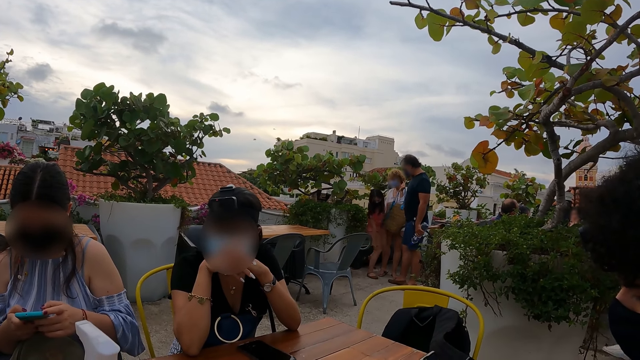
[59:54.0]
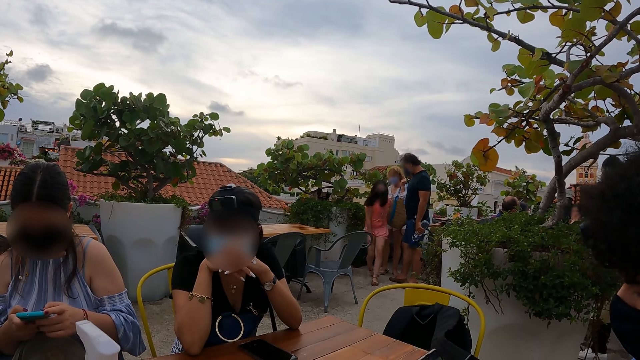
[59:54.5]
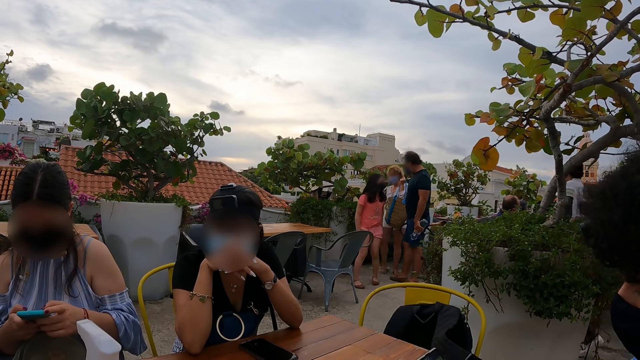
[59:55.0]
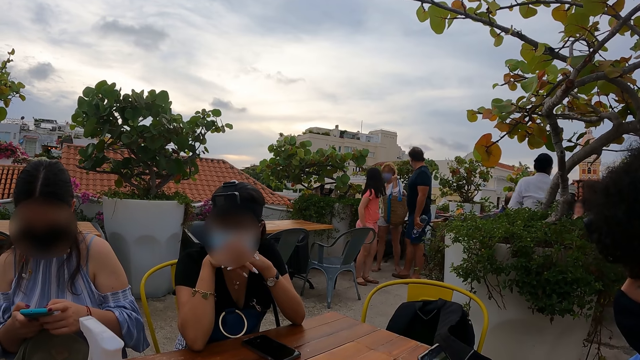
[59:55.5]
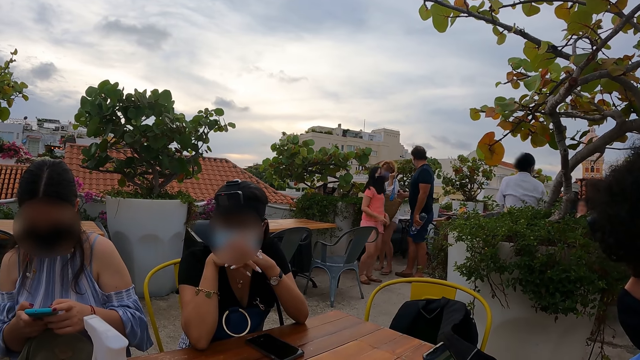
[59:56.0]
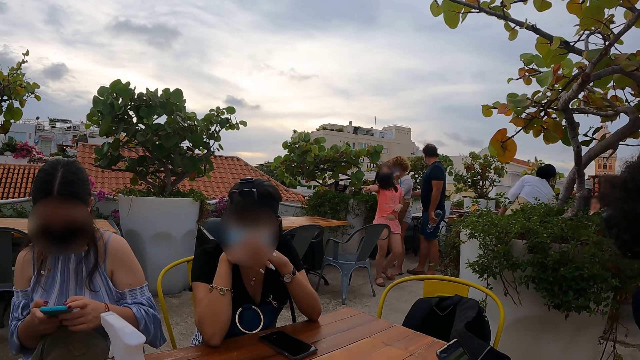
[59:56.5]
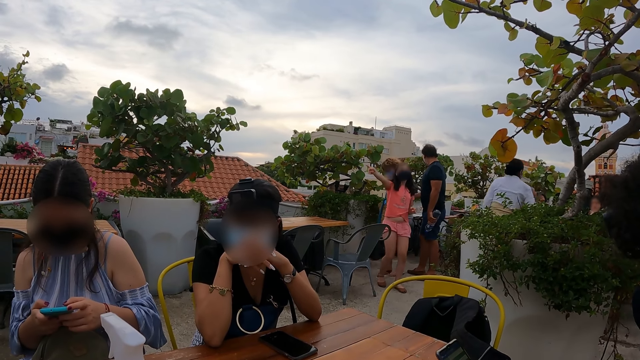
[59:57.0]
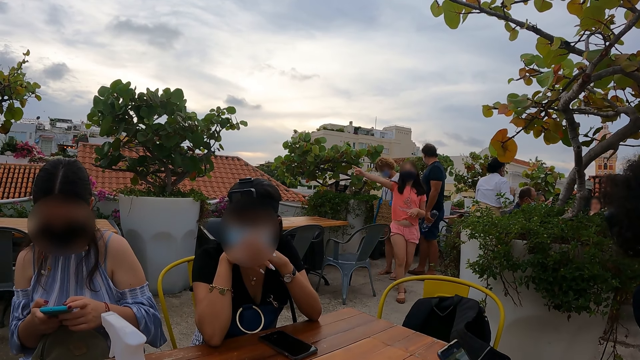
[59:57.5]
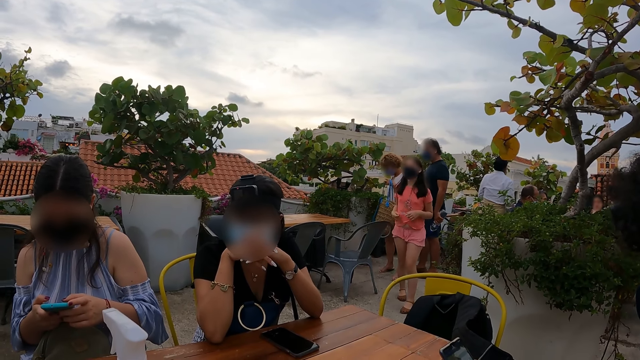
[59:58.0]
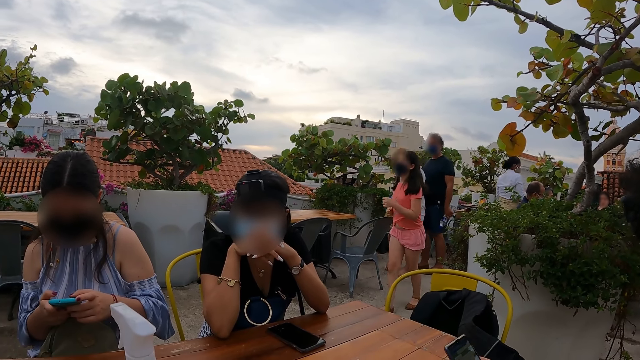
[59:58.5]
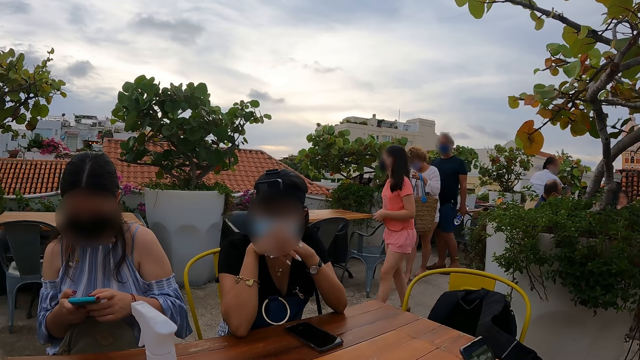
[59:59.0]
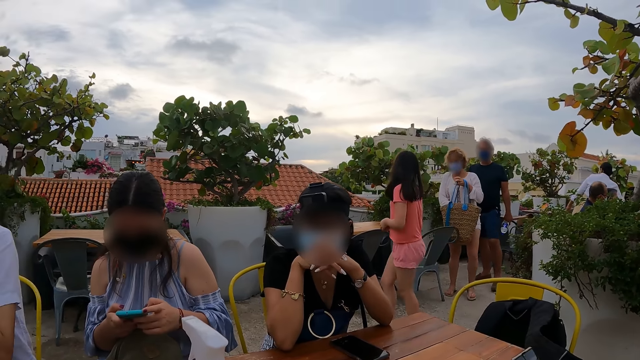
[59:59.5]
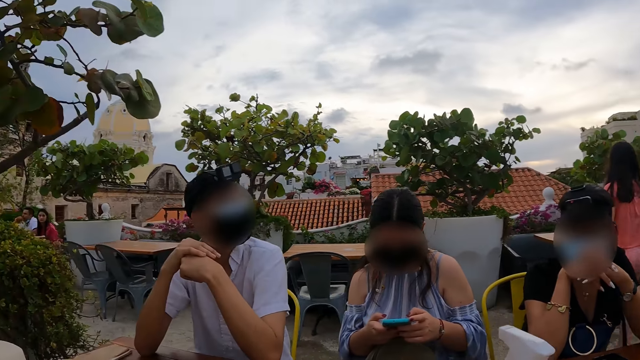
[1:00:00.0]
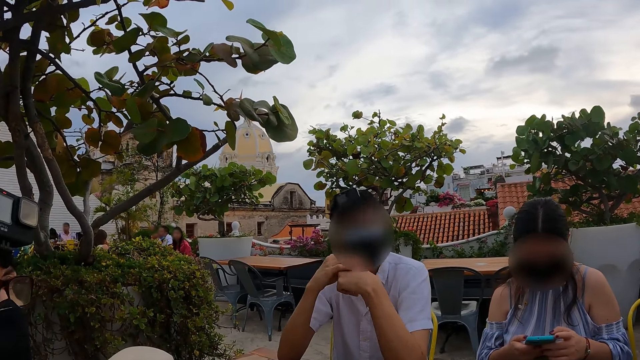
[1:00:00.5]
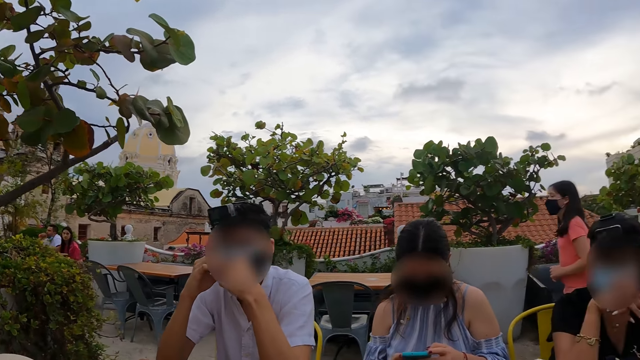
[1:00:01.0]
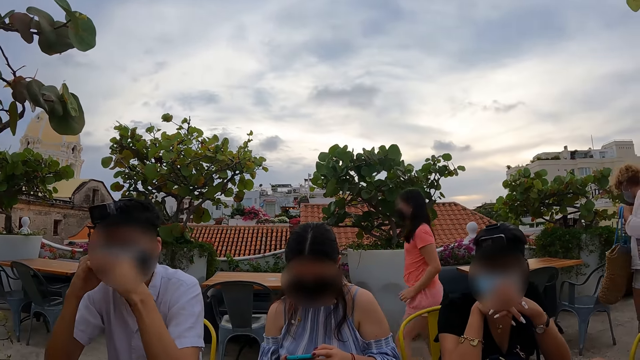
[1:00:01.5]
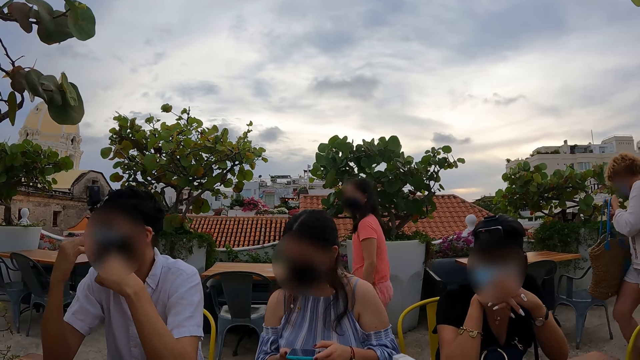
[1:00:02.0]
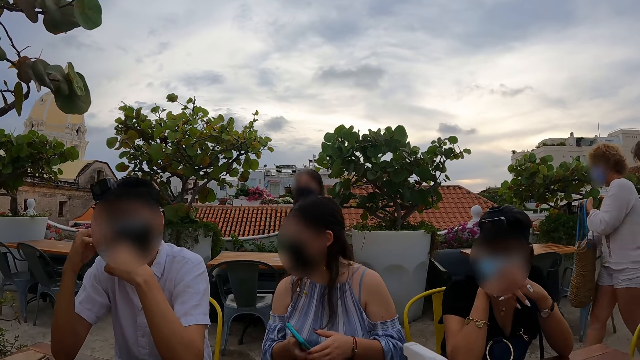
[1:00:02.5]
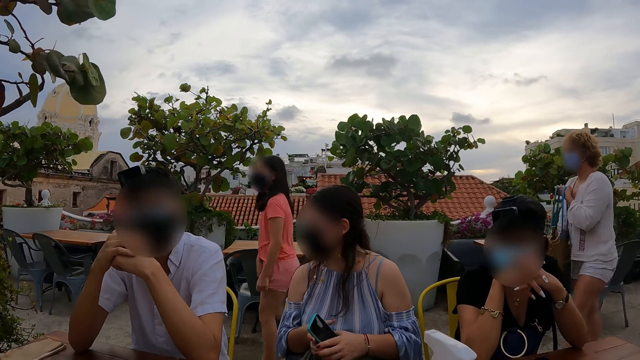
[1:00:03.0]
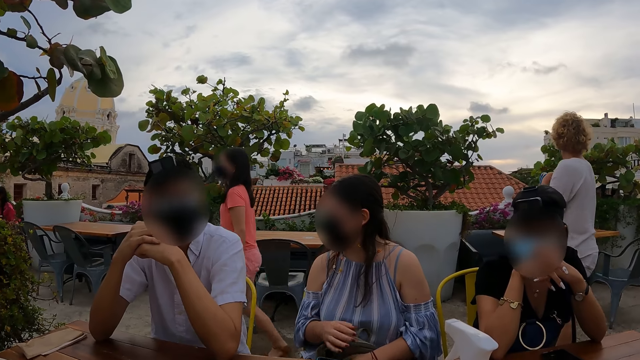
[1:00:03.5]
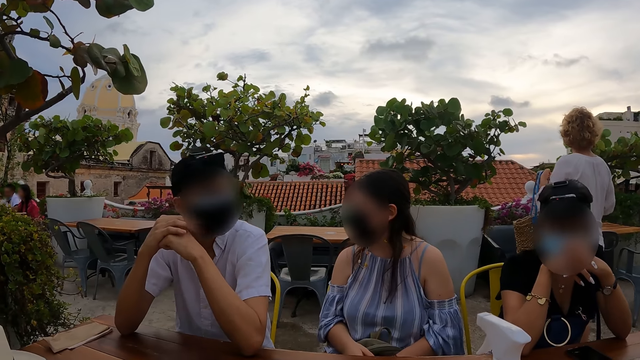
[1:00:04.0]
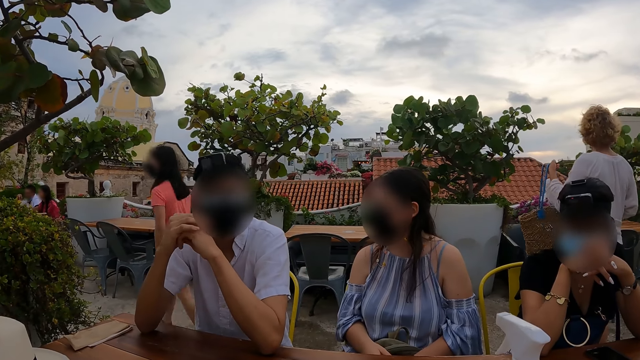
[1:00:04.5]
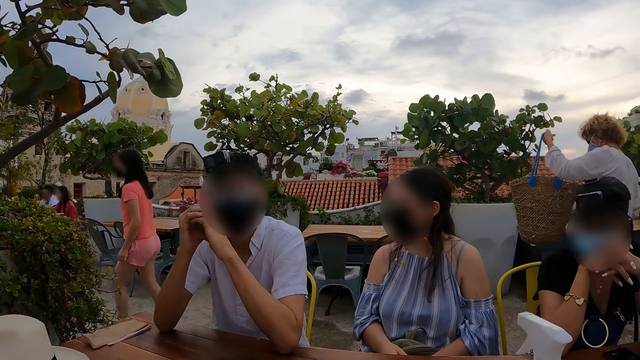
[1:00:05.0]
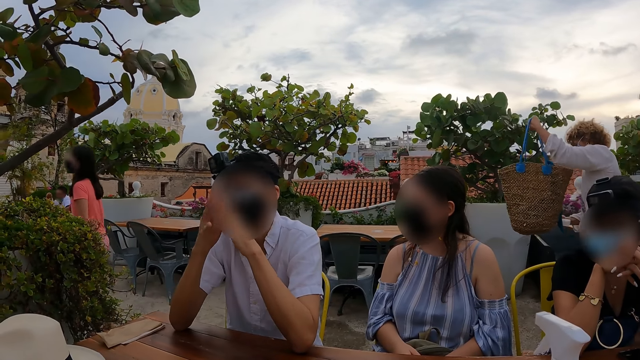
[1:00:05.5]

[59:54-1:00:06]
The camera wearer looks around. They interact with people.

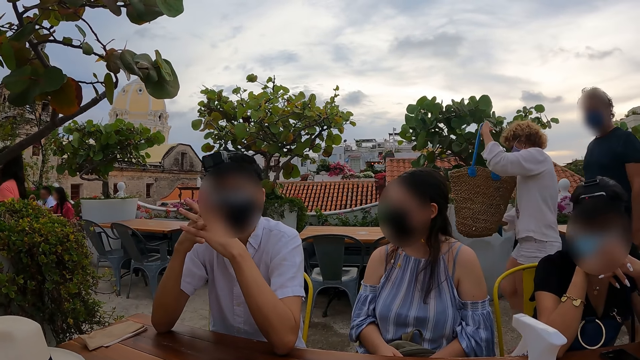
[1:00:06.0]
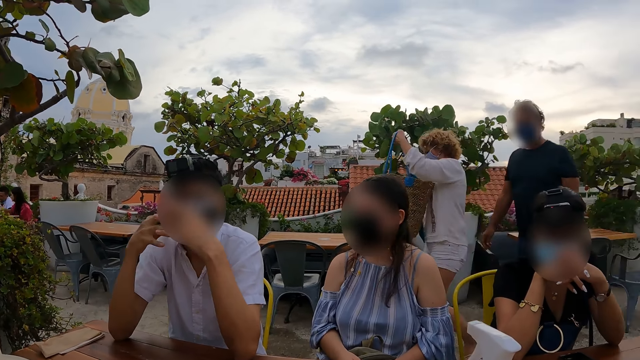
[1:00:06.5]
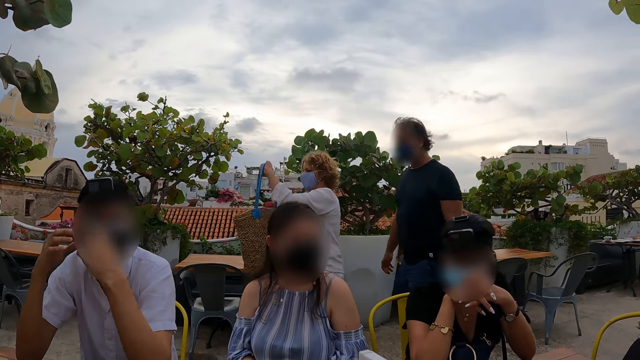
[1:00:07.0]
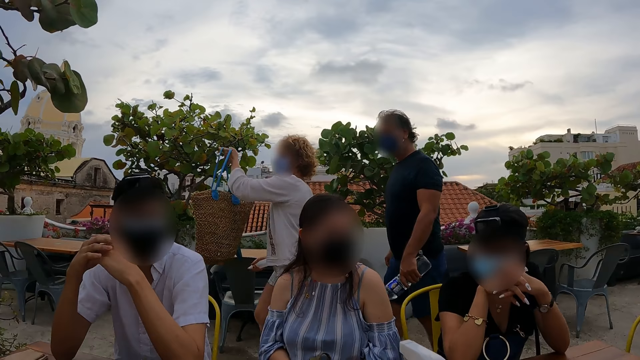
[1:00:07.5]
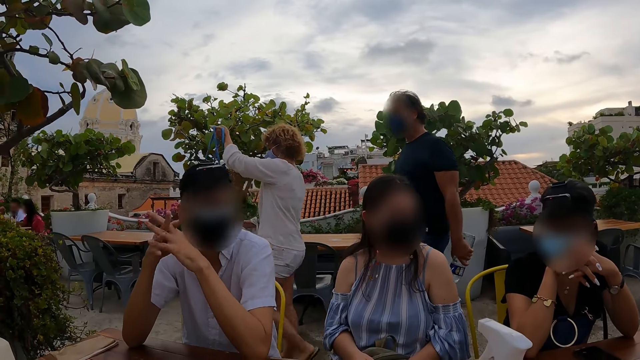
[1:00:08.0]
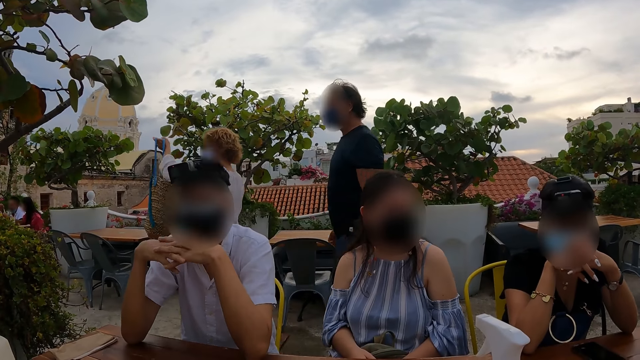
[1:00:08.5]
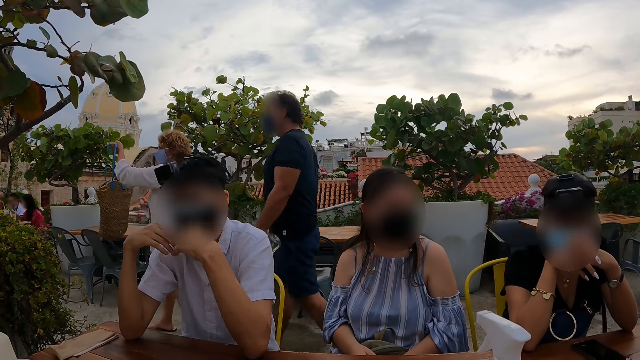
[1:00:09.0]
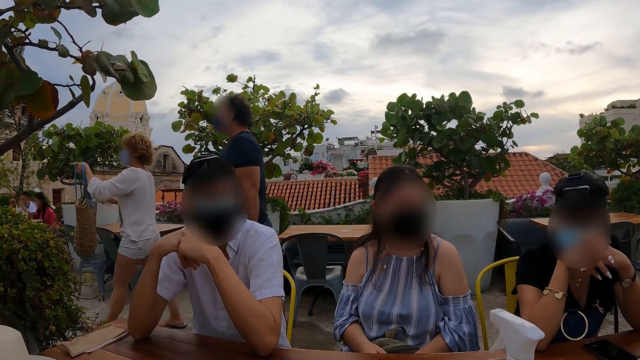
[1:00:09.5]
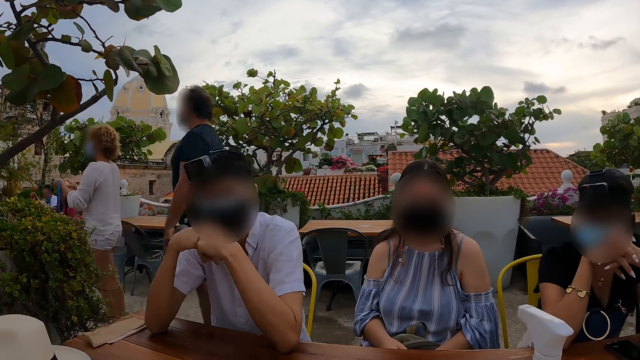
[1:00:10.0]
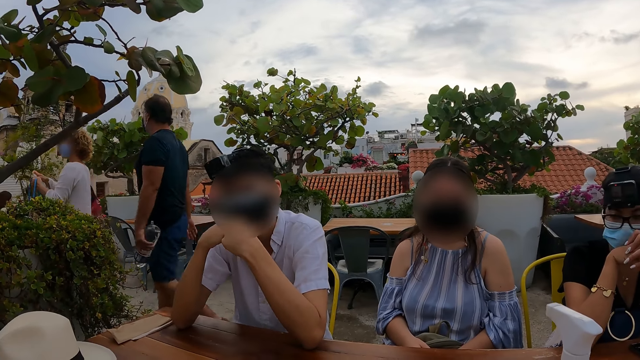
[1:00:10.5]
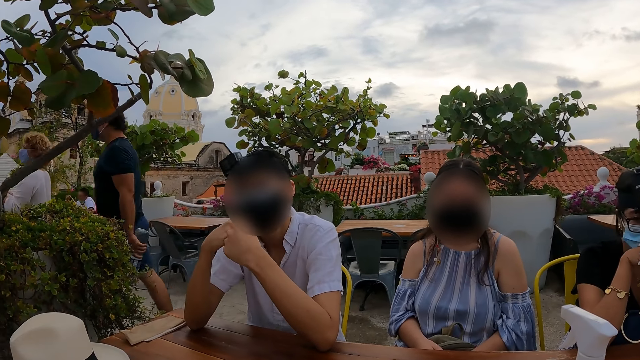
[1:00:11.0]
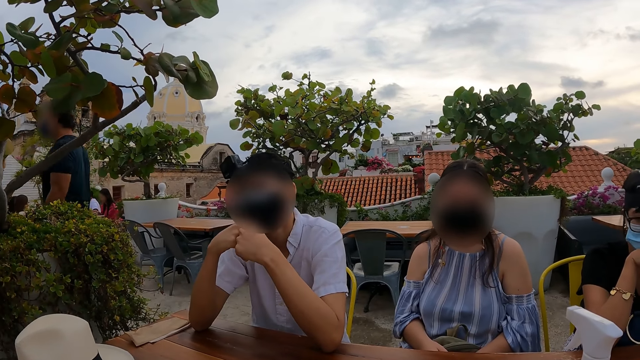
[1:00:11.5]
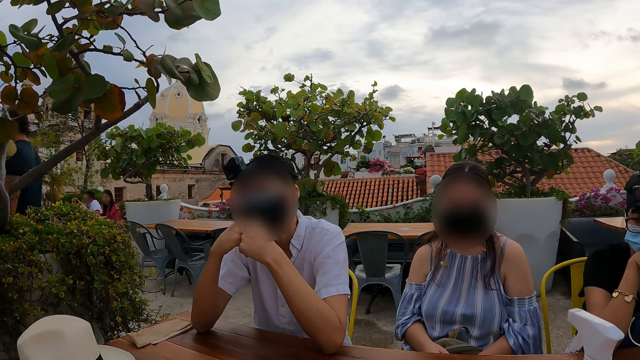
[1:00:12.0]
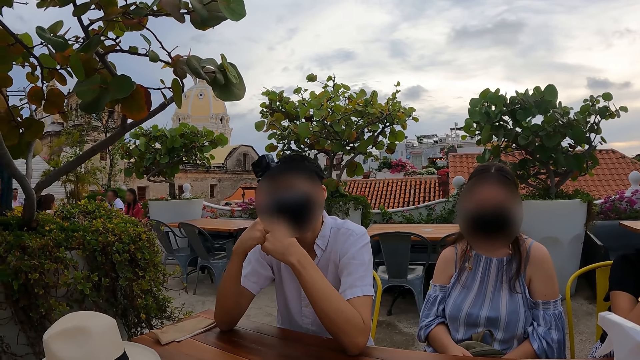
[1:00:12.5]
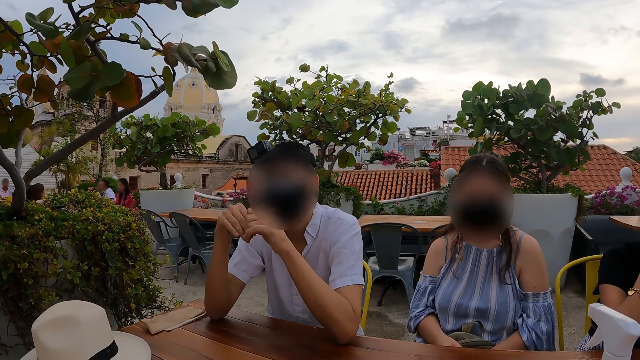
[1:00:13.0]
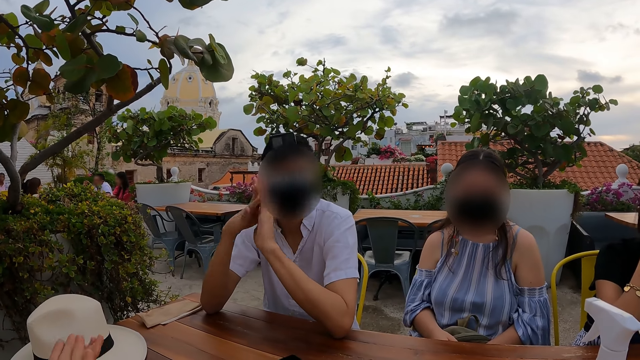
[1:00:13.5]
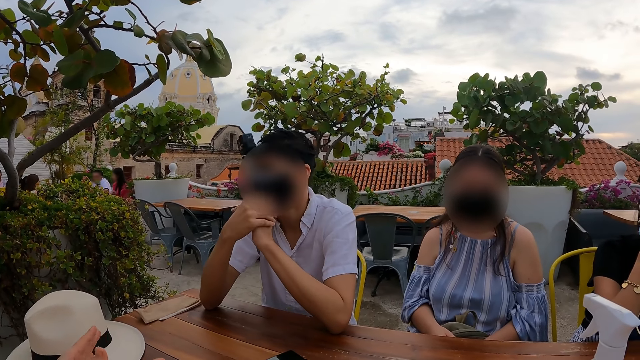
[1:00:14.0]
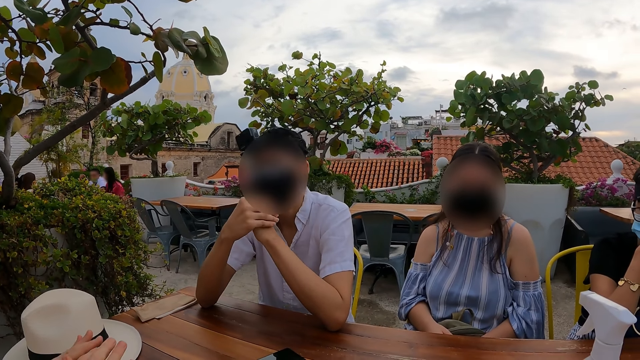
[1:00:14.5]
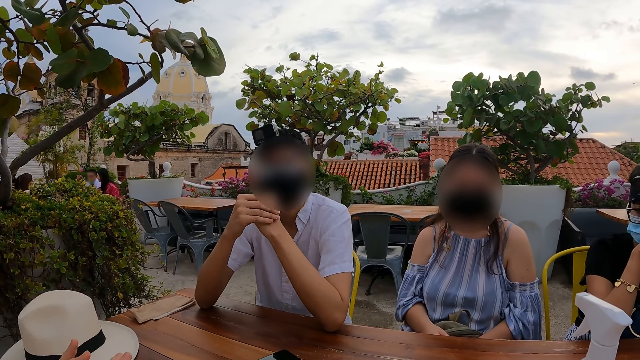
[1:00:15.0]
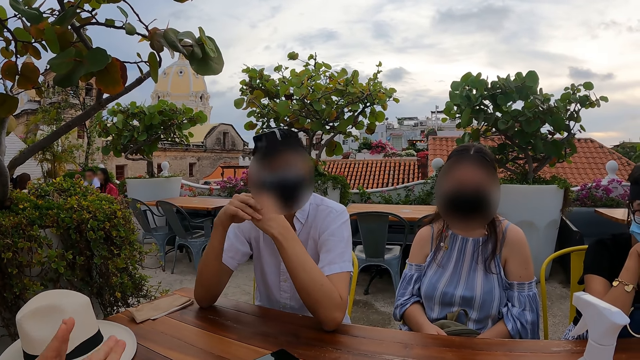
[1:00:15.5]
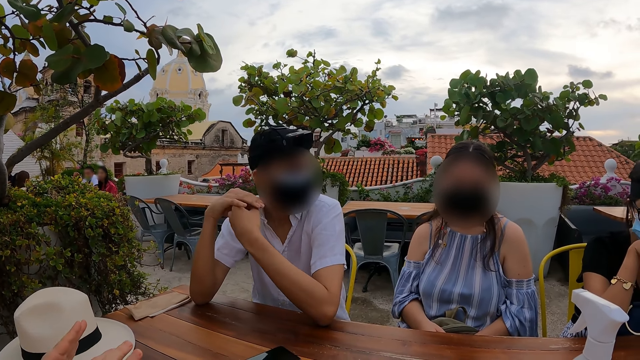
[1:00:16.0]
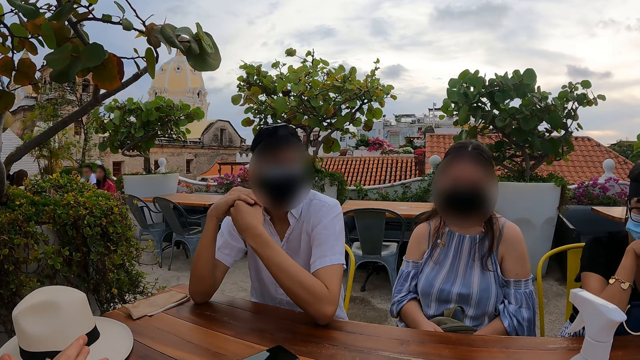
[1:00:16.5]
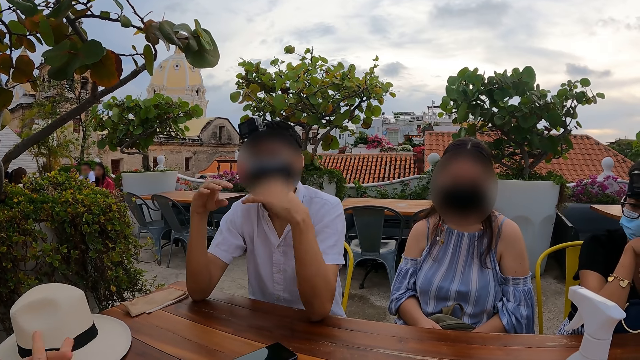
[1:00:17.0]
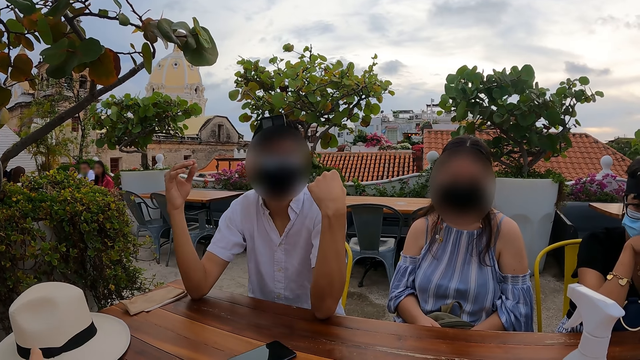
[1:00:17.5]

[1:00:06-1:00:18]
A person interacted with the camera wearer in gestures.
